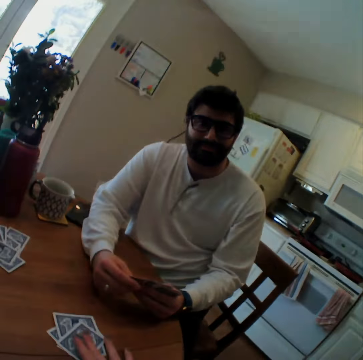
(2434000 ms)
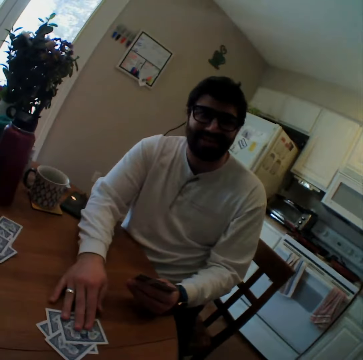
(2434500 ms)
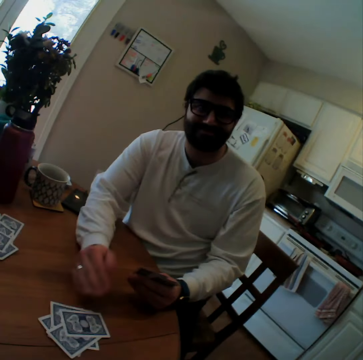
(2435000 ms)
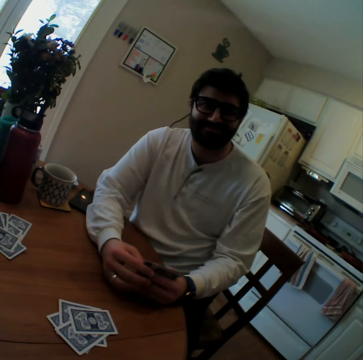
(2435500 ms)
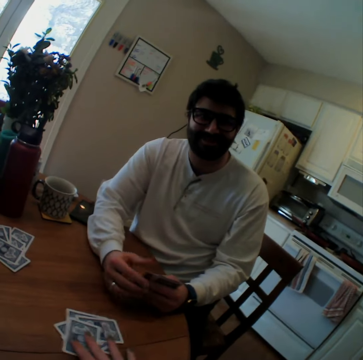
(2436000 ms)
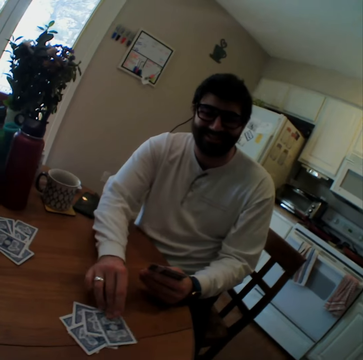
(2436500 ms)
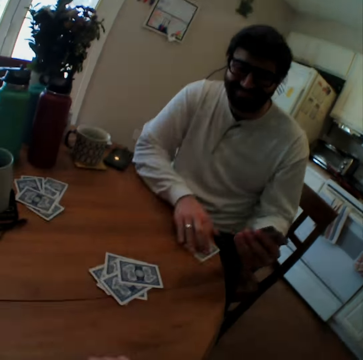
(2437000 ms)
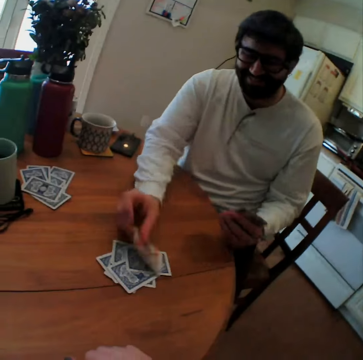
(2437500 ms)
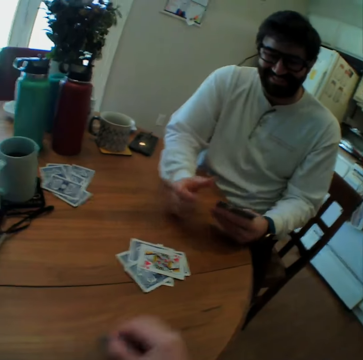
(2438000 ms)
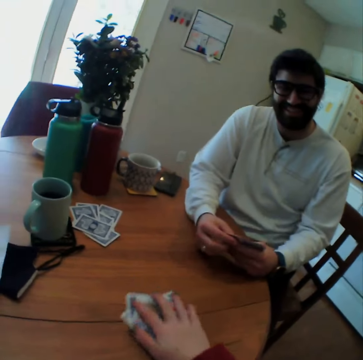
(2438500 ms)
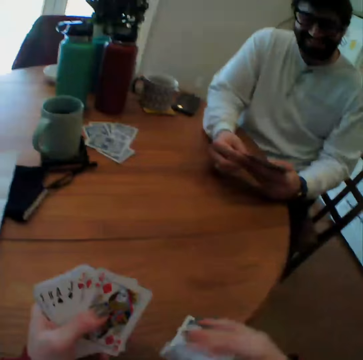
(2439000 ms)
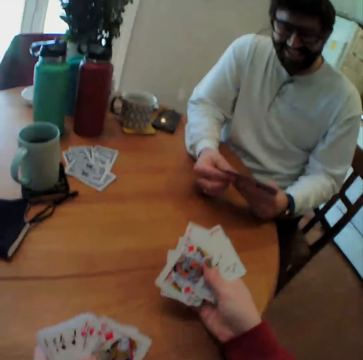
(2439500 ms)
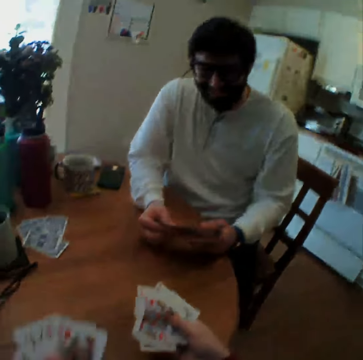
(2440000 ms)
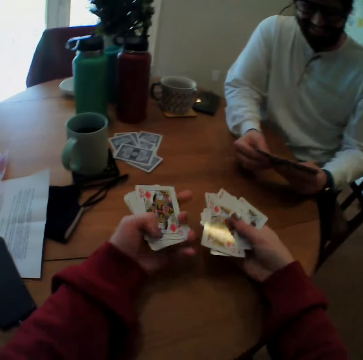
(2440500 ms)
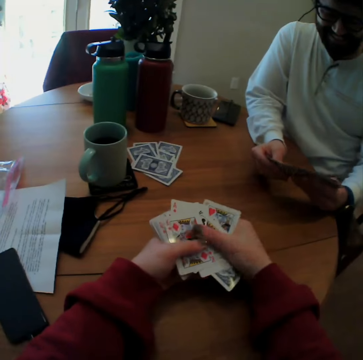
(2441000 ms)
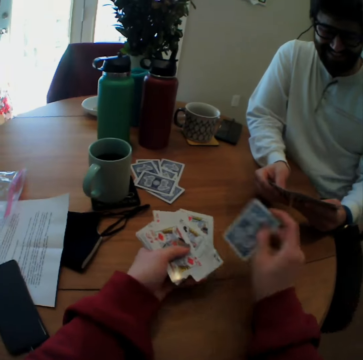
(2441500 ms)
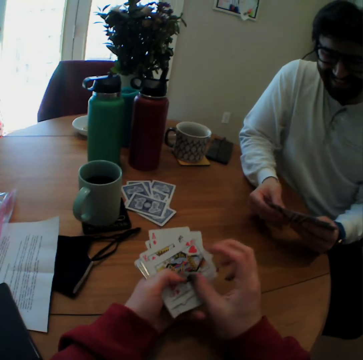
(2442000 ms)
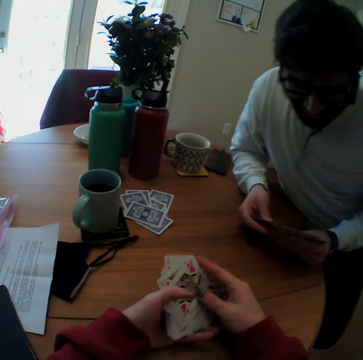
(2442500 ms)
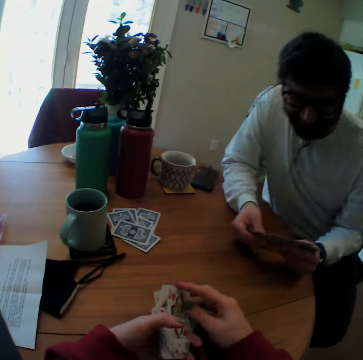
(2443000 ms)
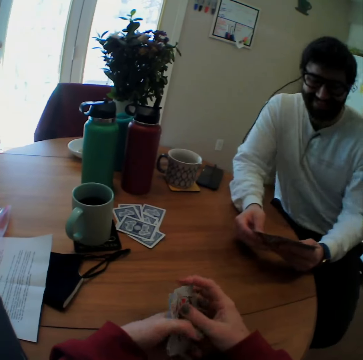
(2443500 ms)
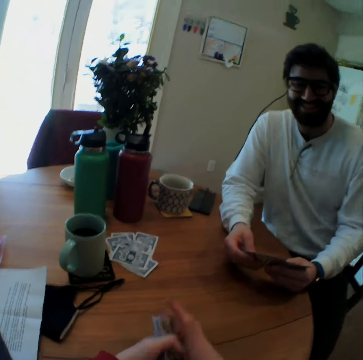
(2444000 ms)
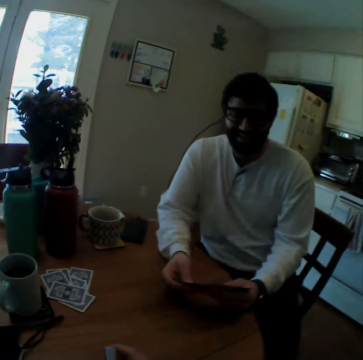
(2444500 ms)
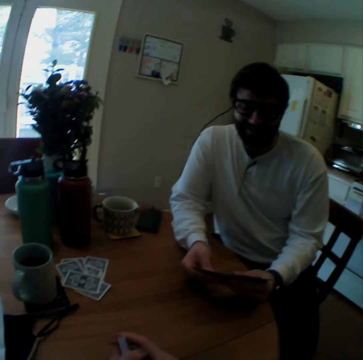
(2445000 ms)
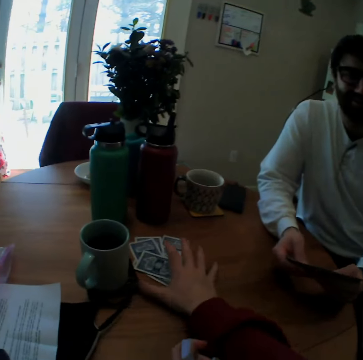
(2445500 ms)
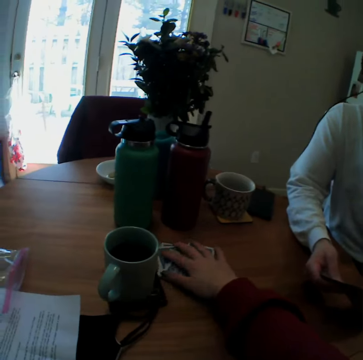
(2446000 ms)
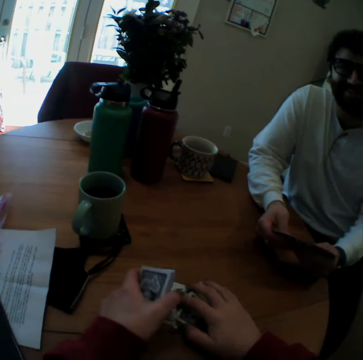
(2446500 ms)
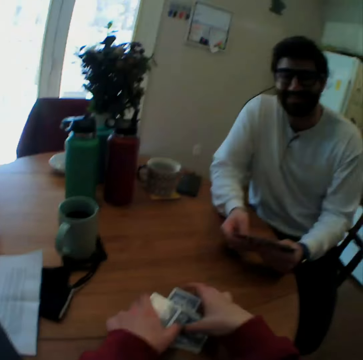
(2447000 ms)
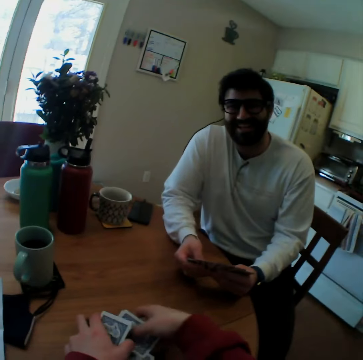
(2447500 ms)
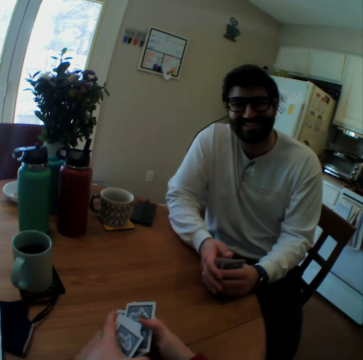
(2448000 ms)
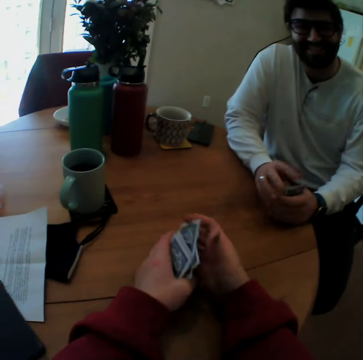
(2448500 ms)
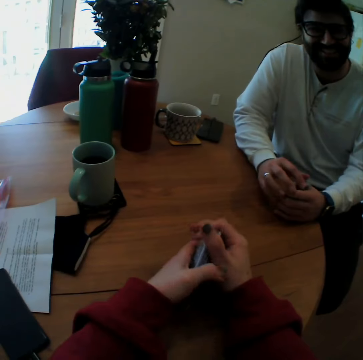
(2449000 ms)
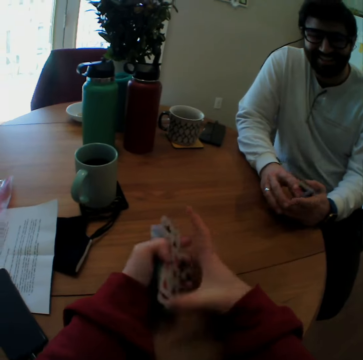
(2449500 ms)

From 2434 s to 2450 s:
The camera wearer puts a card on a table. A man puts a card on the table. The man moves a playing card on the table. The man picks a card, puts the card on the table, overturns the playing card and laughs. The camera wearer takes playing cards on the table. They arrange the playing cards. The man sits well. The man speaks. The camera wearer pulls cards. They pick cards.

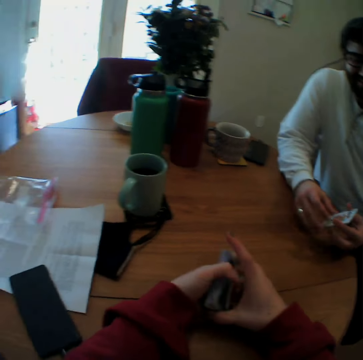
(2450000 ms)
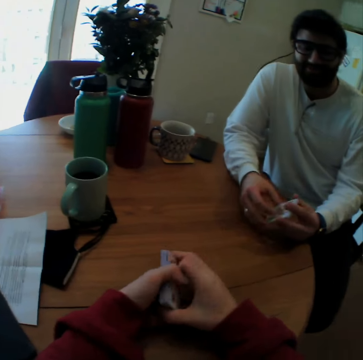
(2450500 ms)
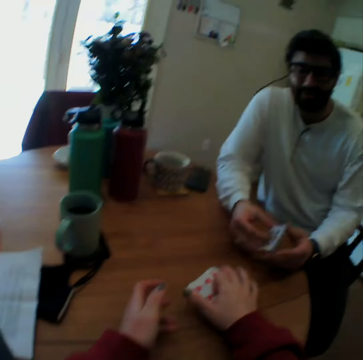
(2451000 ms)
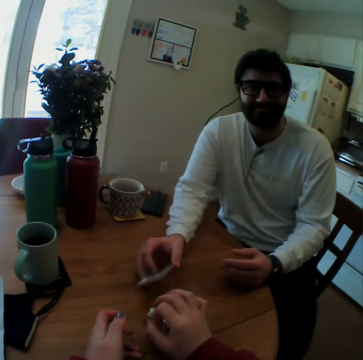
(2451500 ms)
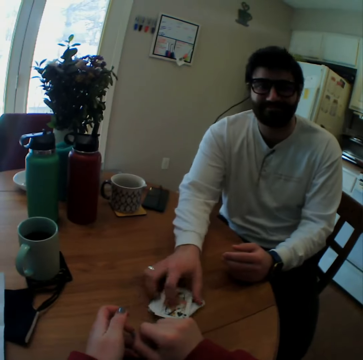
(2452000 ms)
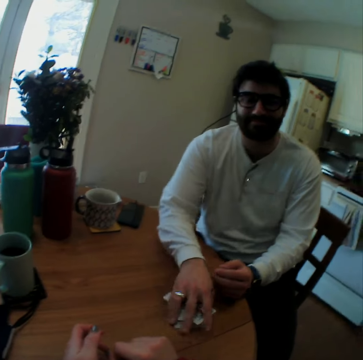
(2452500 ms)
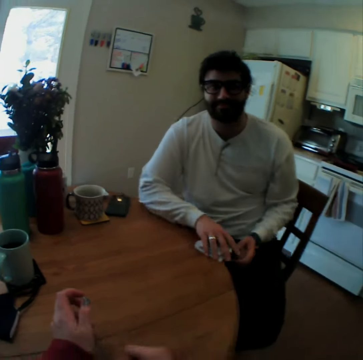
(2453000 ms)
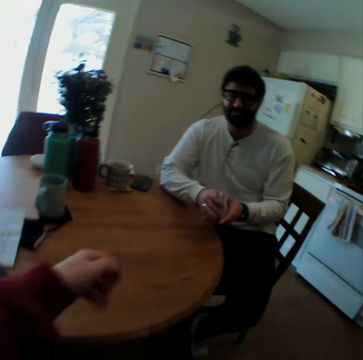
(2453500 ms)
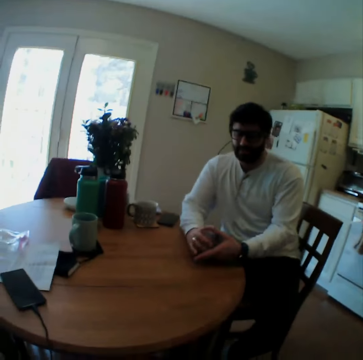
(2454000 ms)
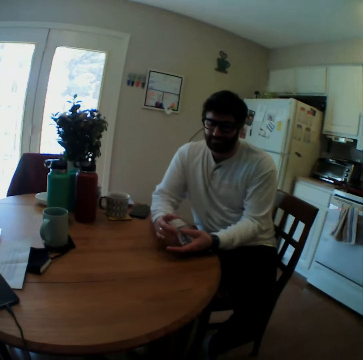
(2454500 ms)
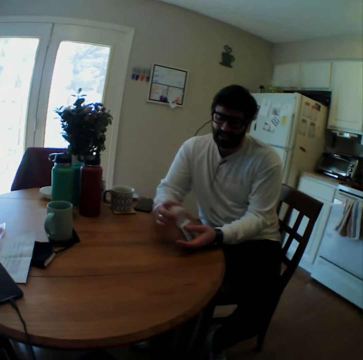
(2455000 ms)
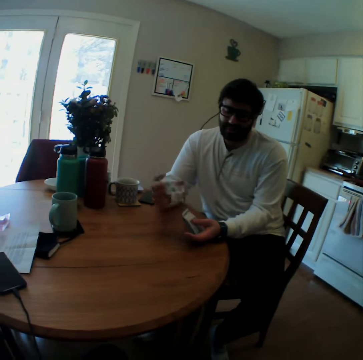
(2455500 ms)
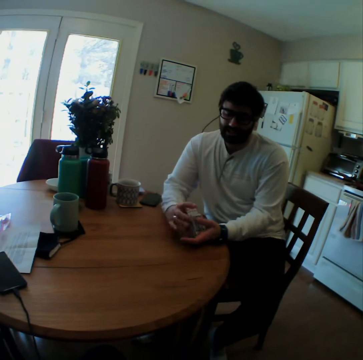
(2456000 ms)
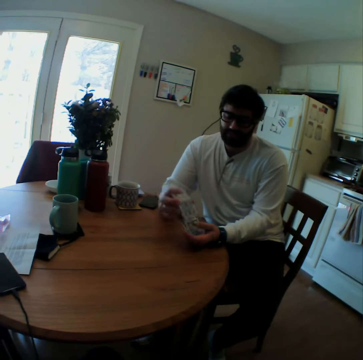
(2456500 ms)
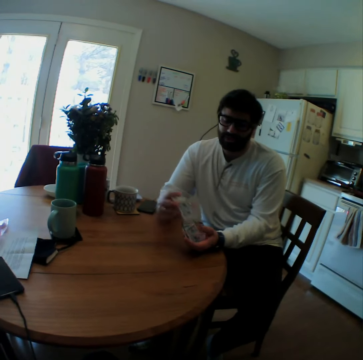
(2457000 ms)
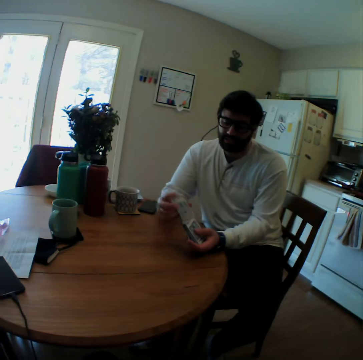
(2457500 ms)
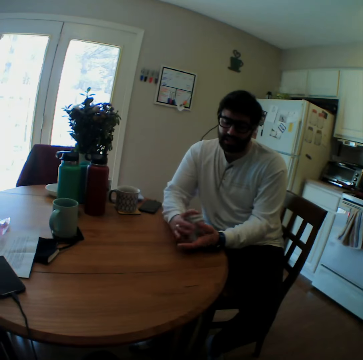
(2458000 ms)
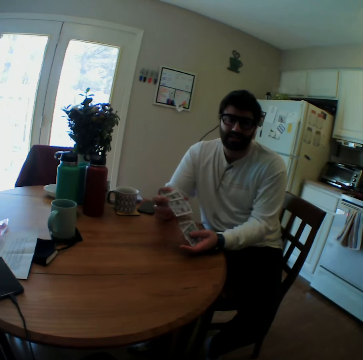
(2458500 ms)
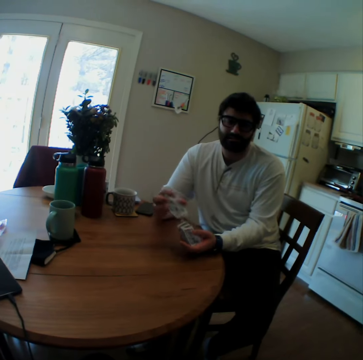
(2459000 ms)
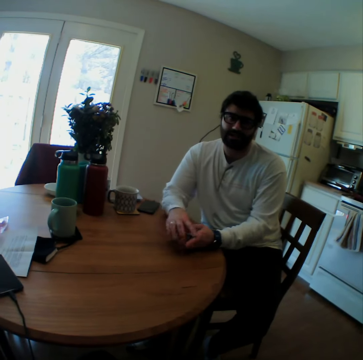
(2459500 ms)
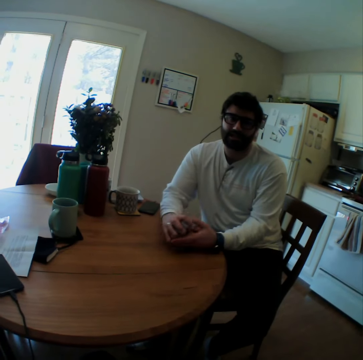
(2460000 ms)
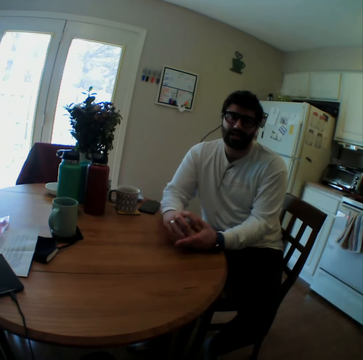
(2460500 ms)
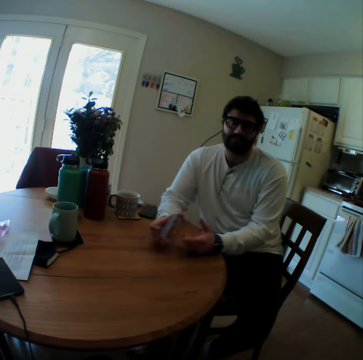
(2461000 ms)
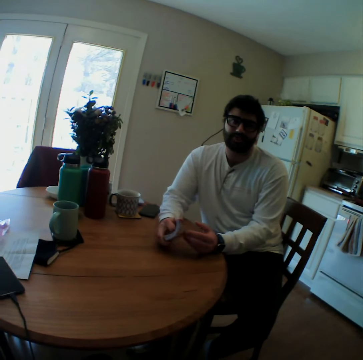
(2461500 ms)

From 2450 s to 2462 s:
The camera wearer arranges cards. They speak. They put playing cards on the table. A man takes all the playing cards on the table. The man speaks, arranges the playing cards and mixes the cards.

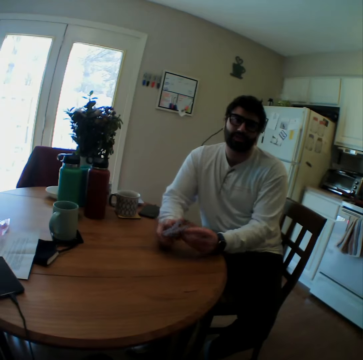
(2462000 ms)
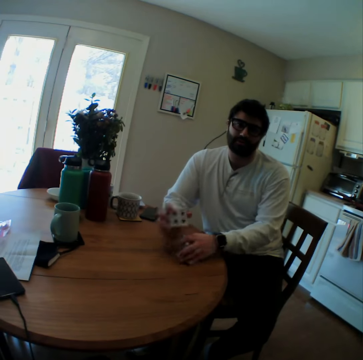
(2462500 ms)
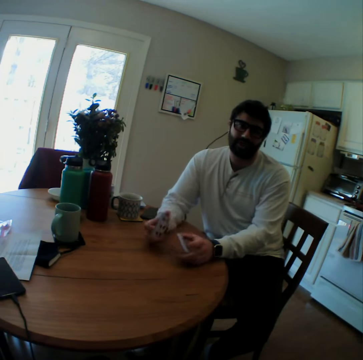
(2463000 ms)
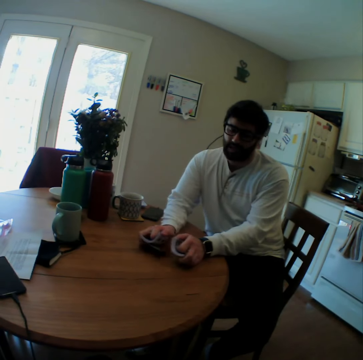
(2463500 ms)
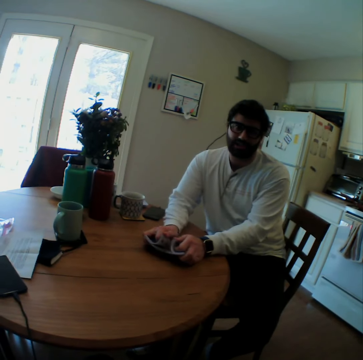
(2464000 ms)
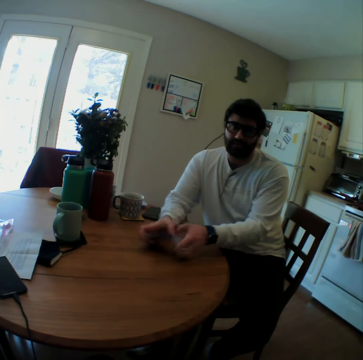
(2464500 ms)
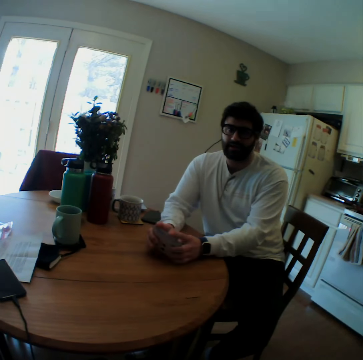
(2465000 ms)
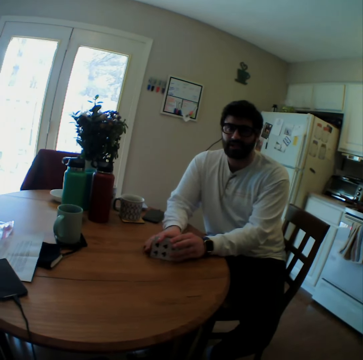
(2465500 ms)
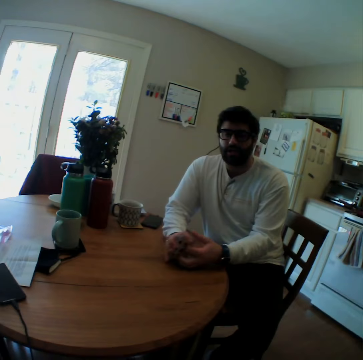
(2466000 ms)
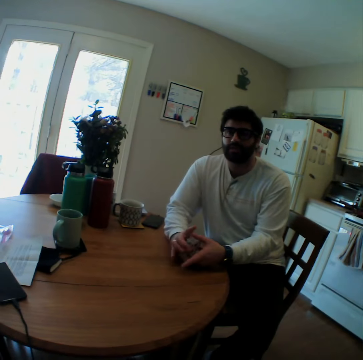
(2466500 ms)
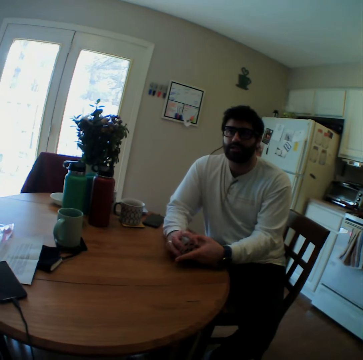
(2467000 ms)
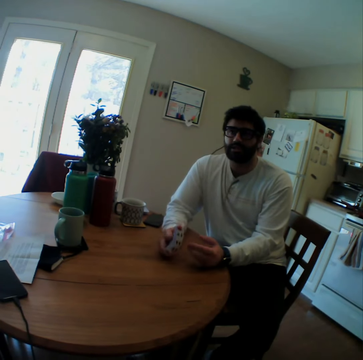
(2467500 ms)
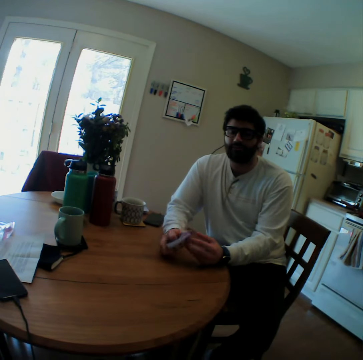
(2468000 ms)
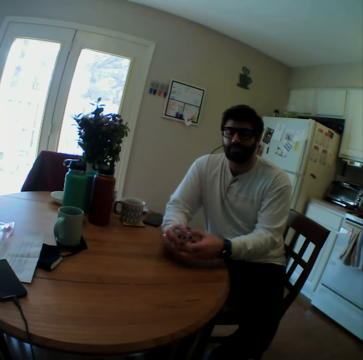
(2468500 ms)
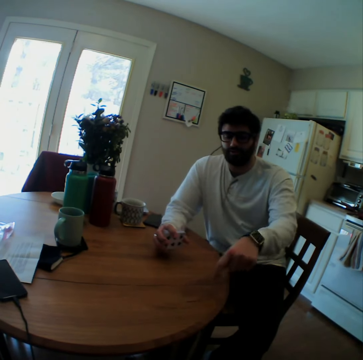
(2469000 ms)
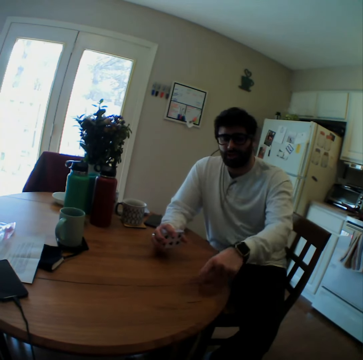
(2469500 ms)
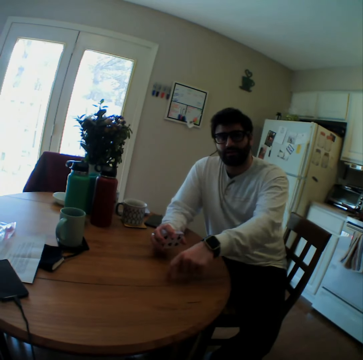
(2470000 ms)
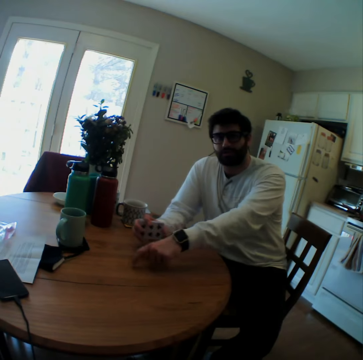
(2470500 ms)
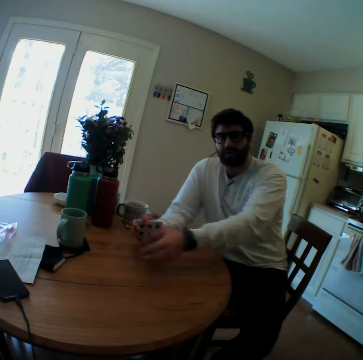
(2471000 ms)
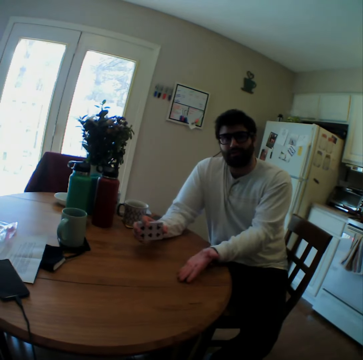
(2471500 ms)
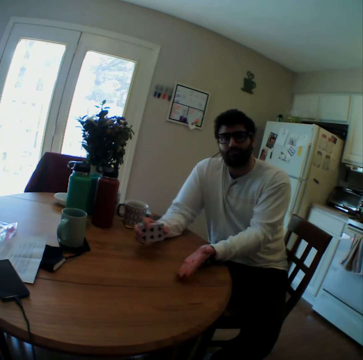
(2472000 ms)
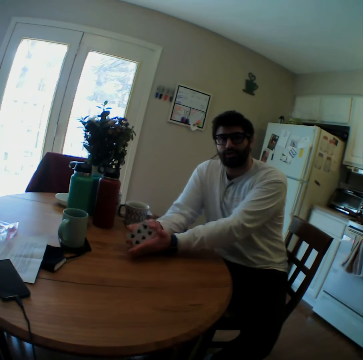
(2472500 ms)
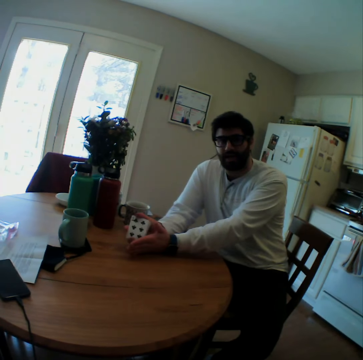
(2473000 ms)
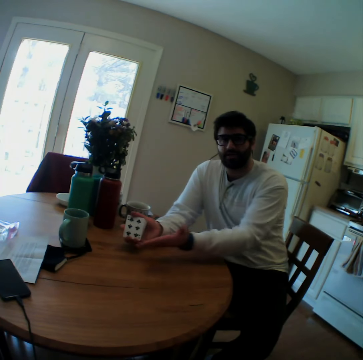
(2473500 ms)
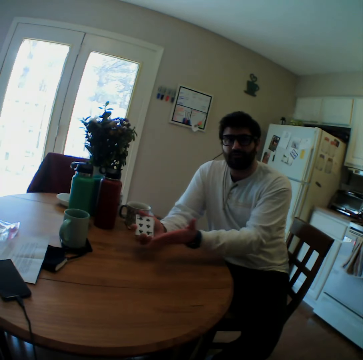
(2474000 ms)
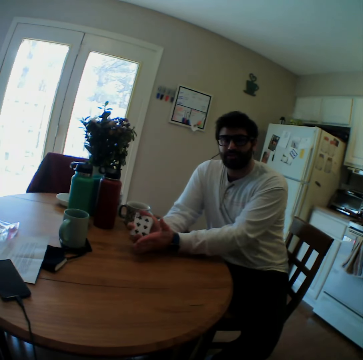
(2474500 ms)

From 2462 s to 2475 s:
A man points on the table. The man speaks.
